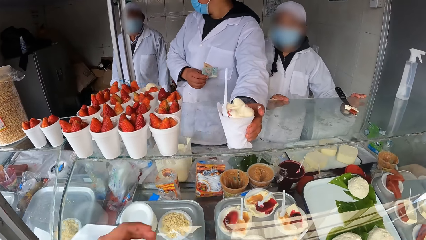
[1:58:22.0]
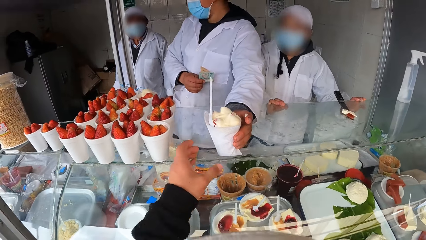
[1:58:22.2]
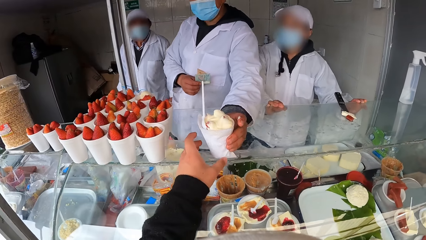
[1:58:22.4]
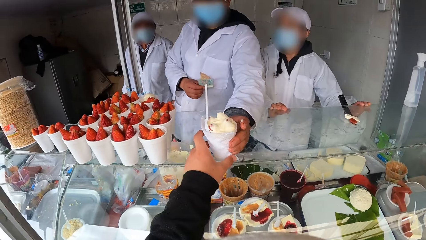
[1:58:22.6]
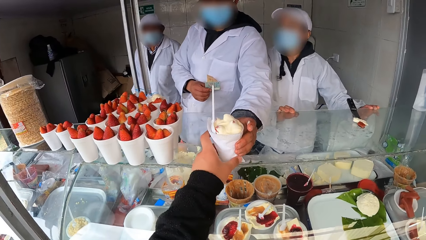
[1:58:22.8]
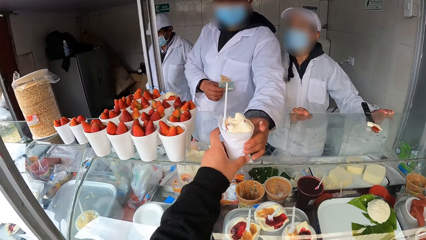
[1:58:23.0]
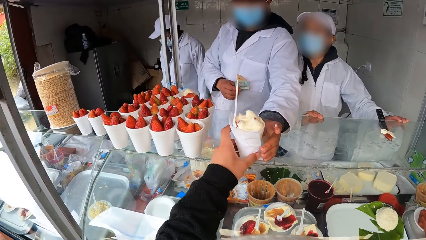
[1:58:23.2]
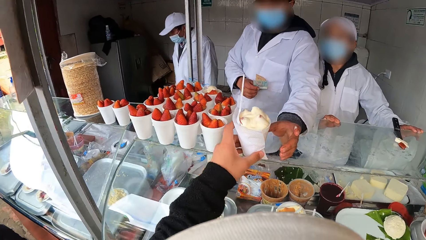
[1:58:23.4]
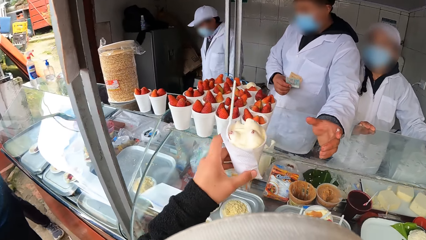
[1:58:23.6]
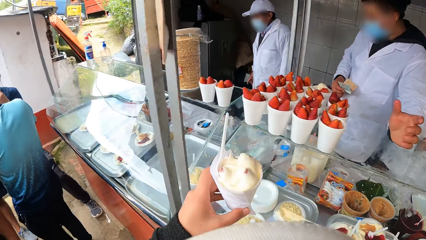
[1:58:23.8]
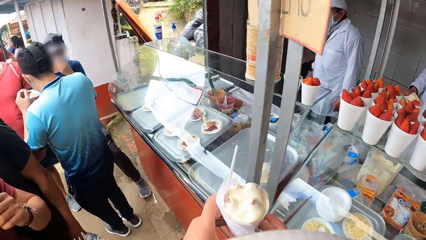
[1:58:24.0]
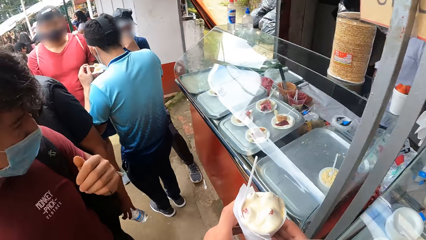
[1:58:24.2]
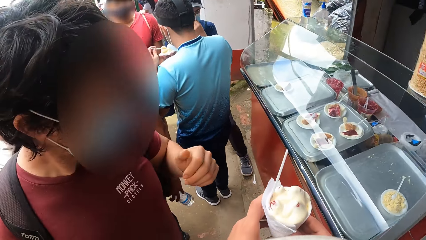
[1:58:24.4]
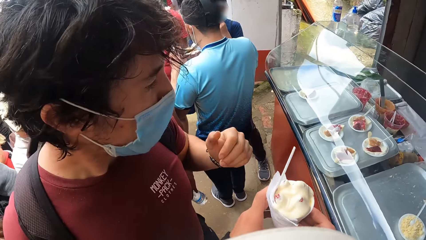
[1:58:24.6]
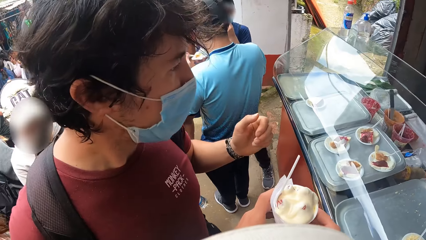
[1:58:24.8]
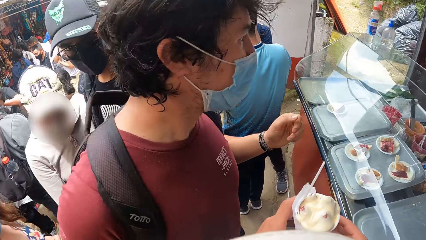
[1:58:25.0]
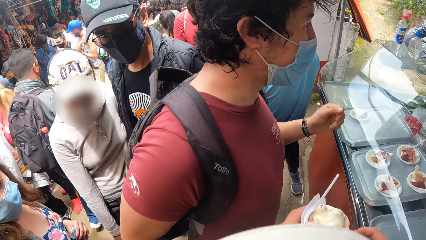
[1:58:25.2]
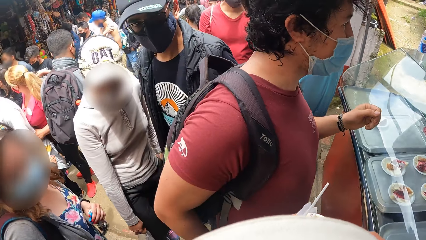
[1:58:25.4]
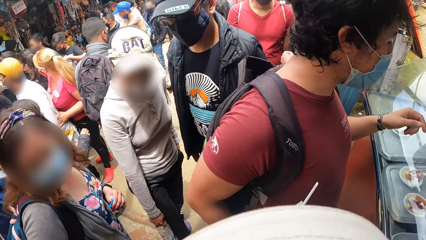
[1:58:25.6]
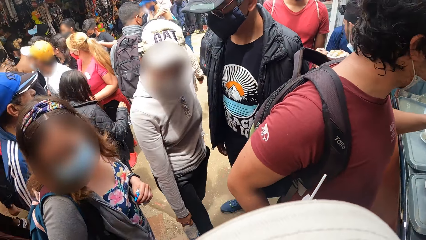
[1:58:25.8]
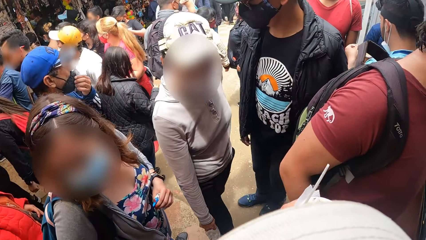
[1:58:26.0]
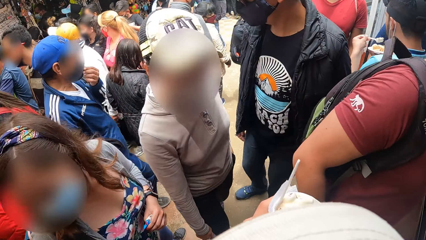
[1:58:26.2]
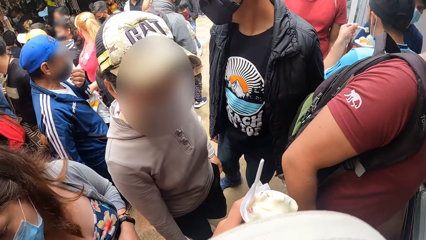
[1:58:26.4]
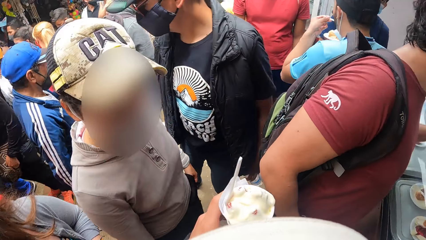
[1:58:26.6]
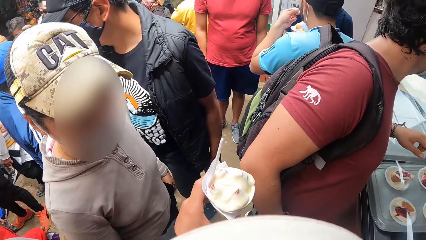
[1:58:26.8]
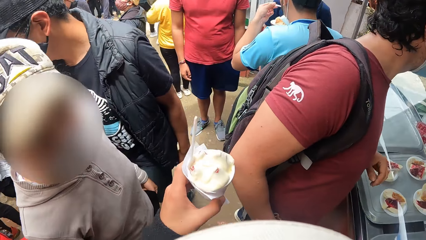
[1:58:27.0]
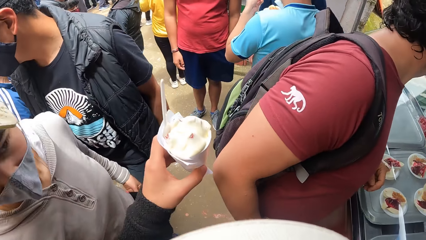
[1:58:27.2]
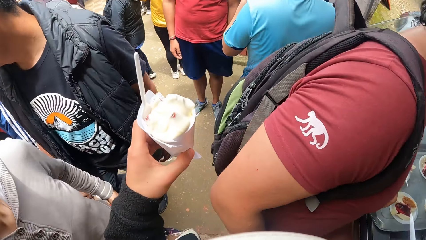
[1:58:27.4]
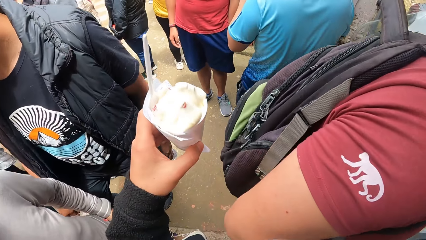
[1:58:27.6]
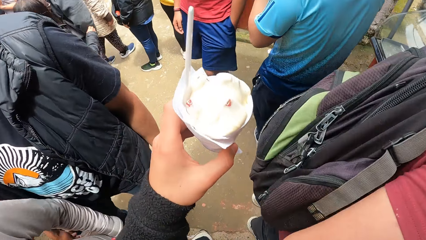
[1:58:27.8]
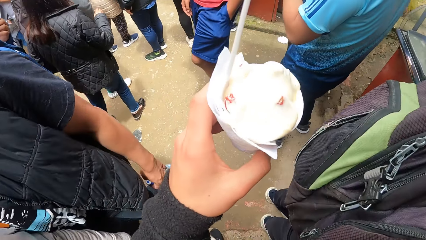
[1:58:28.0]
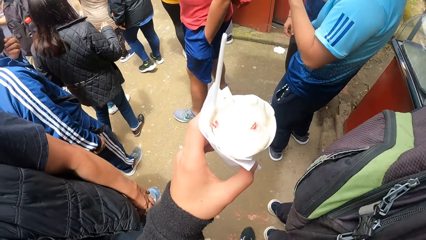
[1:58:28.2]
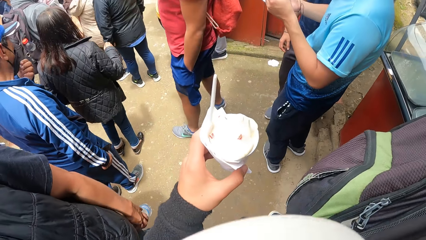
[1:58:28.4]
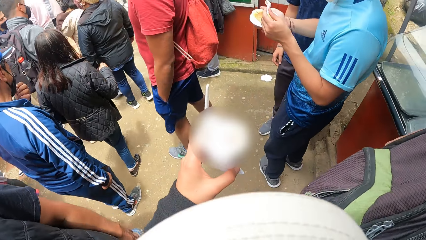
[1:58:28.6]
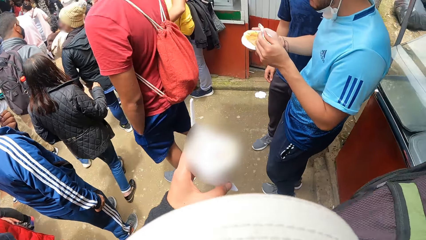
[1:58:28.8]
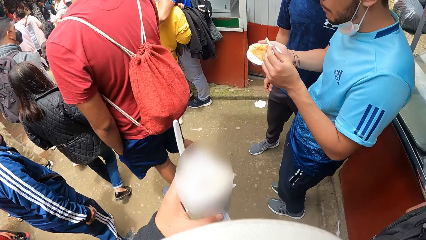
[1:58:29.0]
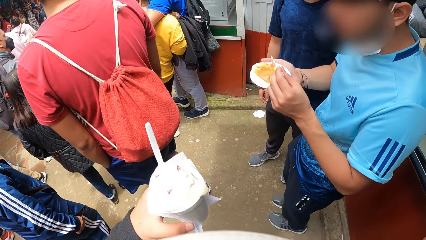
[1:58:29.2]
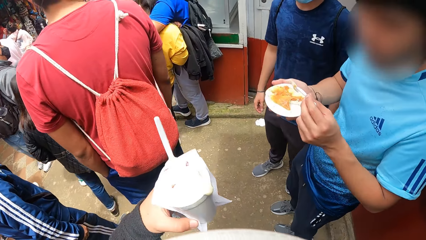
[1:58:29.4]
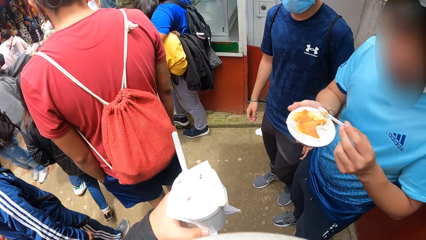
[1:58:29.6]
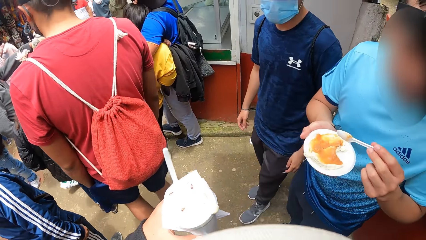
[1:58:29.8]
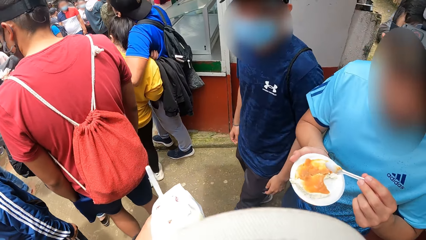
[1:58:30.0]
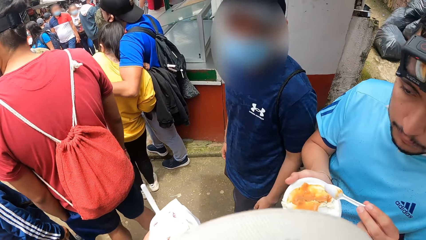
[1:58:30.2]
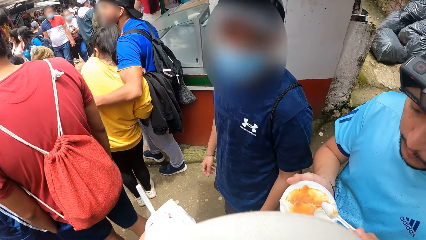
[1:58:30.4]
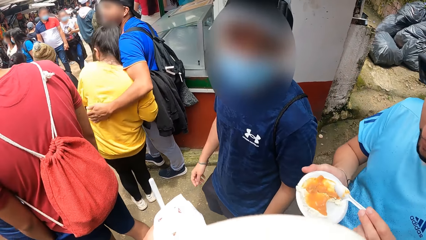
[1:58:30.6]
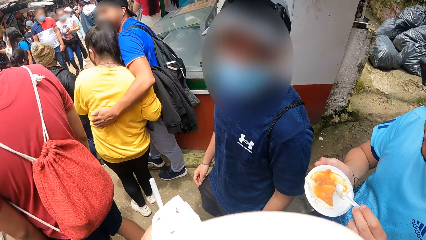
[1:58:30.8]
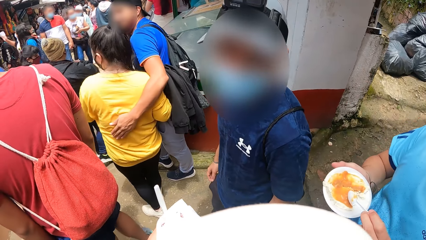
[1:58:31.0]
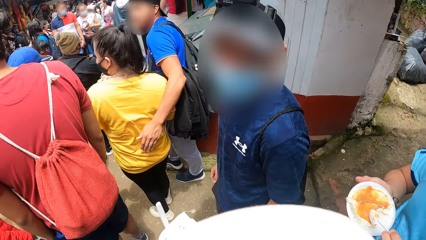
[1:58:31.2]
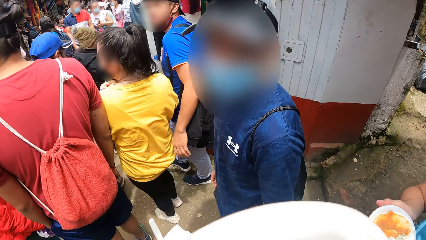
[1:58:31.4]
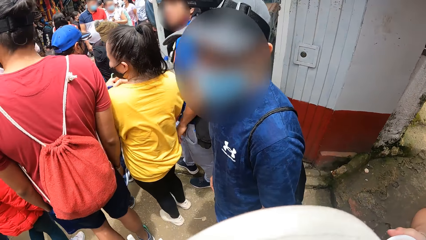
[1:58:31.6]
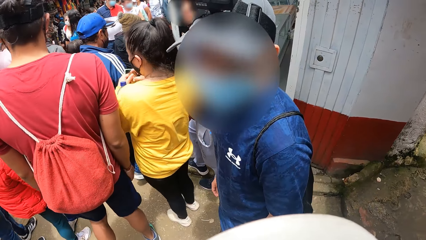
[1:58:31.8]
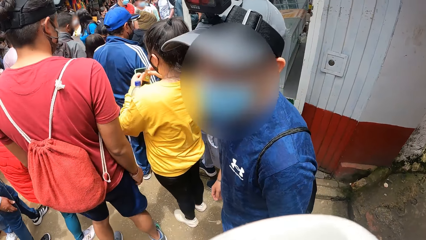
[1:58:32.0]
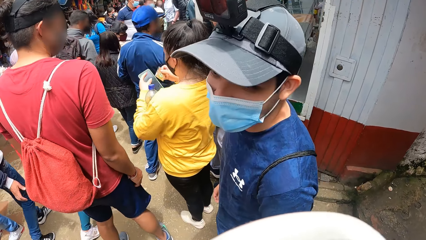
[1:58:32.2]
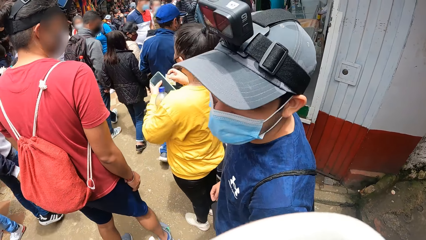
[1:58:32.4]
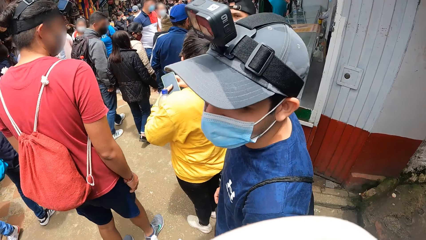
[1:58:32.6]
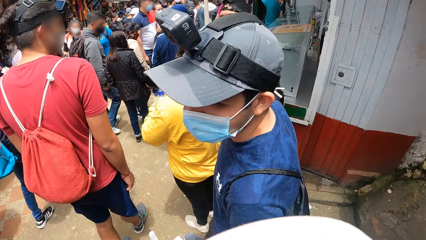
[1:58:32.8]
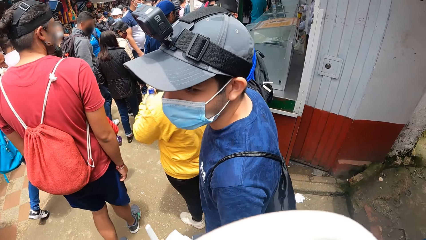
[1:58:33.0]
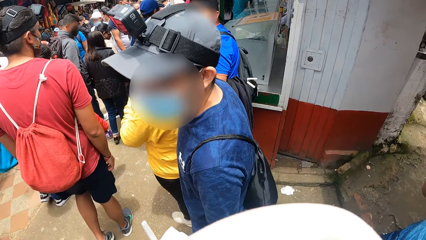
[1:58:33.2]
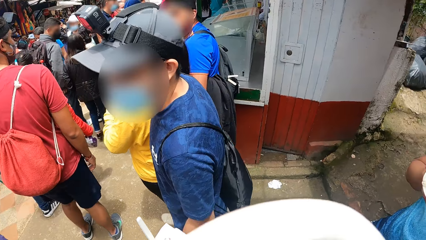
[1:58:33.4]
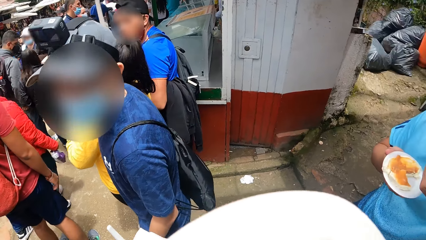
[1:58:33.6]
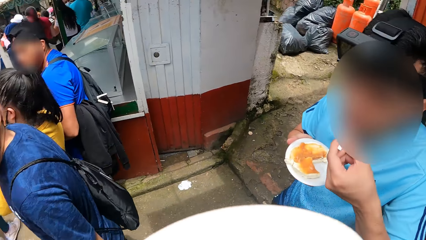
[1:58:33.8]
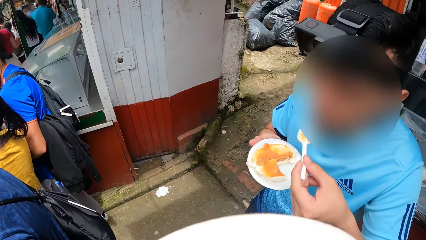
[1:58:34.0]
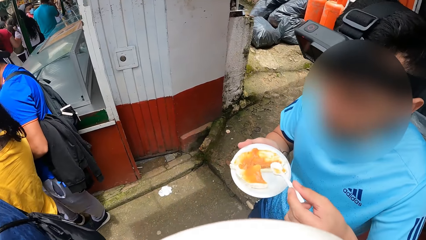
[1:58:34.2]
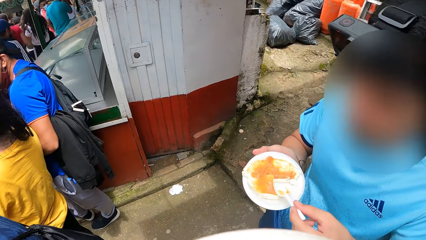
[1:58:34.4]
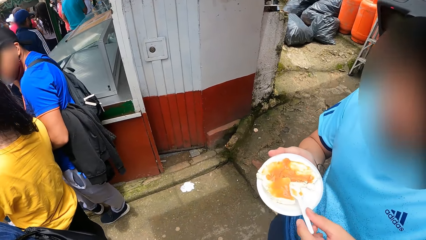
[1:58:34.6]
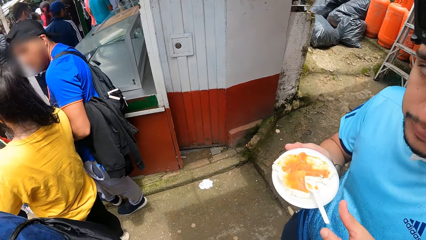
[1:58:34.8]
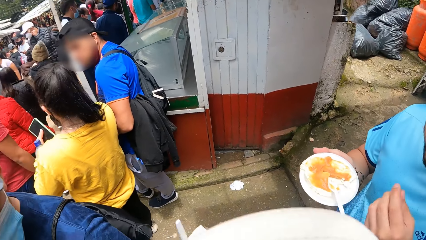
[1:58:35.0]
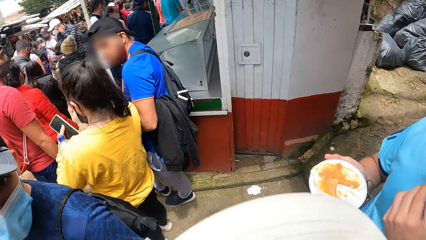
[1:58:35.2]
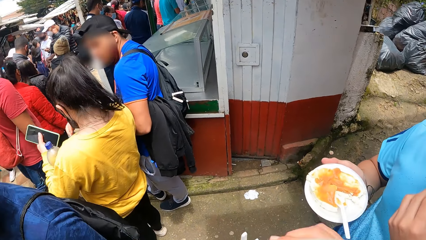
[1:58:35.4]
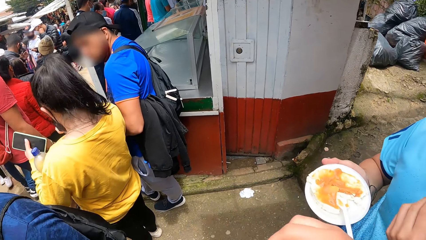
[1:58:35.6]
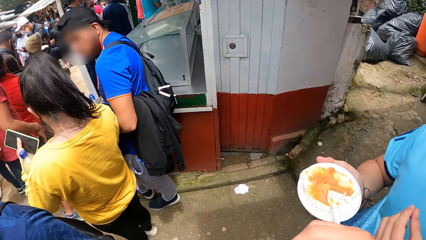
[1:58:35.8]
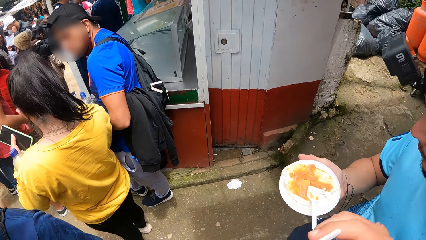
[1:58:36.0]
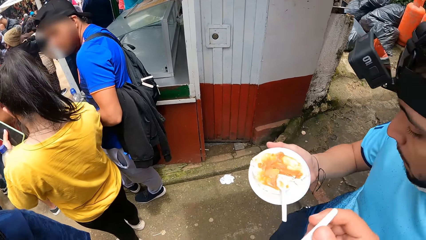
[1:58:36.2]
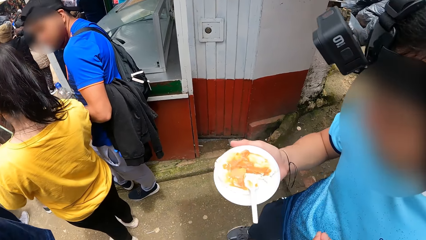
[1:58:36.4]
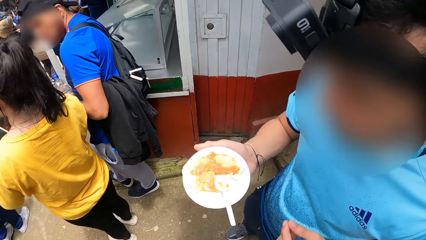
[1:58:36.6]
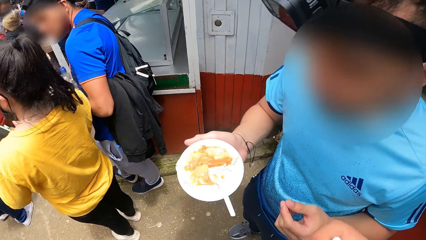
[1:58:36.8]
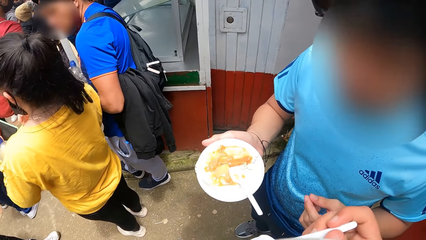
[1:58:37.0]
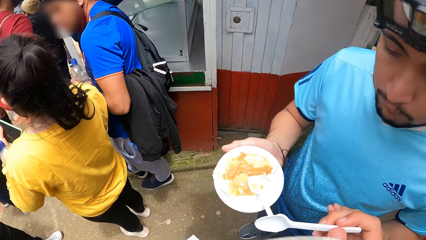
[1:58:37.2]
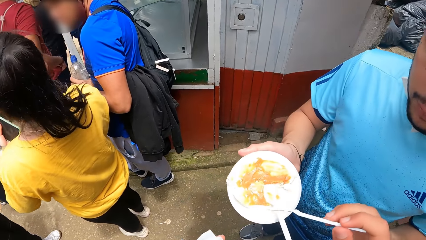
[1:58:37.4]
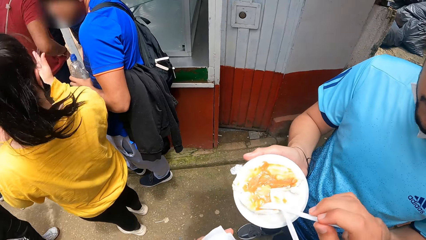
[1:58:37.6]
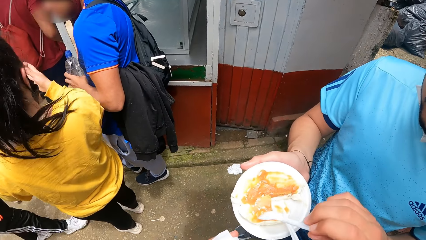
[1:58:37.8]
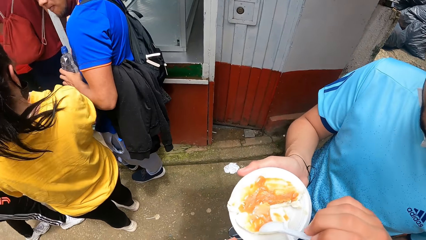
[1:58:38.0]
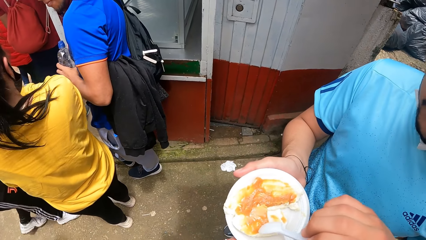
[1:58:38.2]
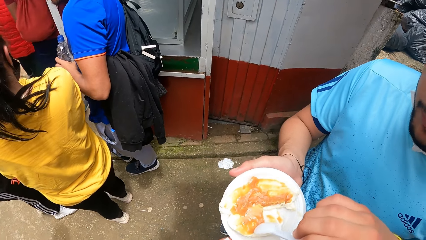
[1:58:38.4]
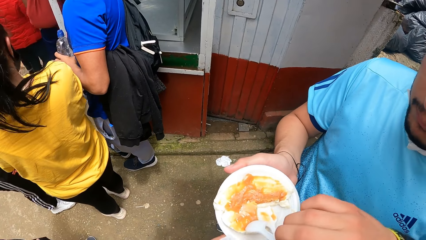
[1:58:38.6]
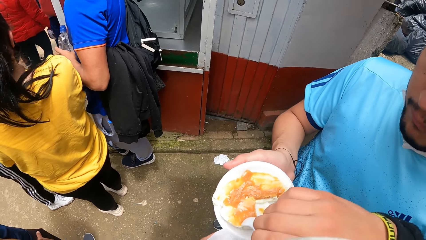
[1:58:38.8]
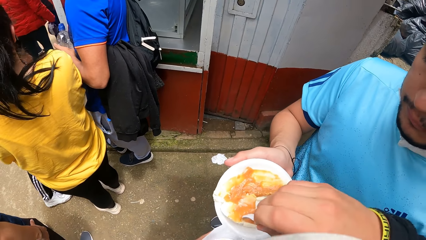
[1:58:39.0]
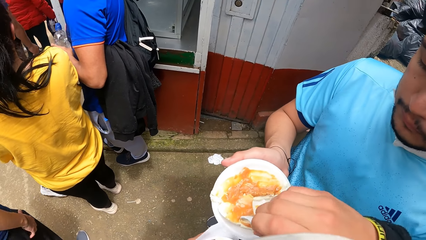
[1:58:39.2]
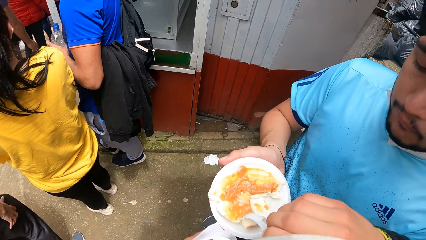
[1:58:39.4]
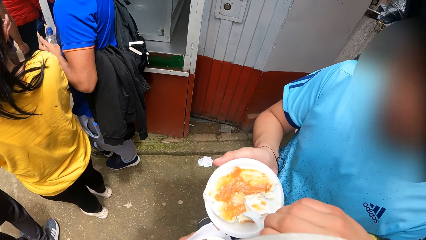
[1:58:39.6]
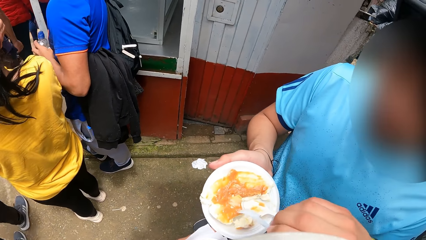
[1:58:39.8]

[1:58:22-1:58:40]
The camera wearer collects the strawberry parfait from the food vendor with his left hand. A man takes food from the plate in his right hand with the spoon in his left hand. Another man stands in front of the camera wearer. The camera wearer holds the dish cup with both hands, and walks away from the food stand. The first man puts the food in his mouth with the spoon in his left hand. The camera wearer holds the dish with the left hand. The first man interacts with the camera wearer. The camera wearer interacts with the first man and a third man. He walks around. The third man interacts with the camera wearer. A fourth man and the third man walk away. A person puts the plastic spoon on a plate. The camera wearer holds the spoon, and takes from the food in the hands of the first man with a spoon in his right hand.
